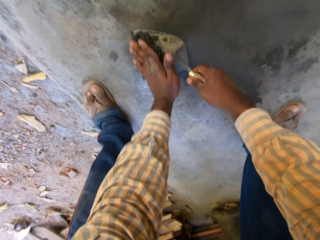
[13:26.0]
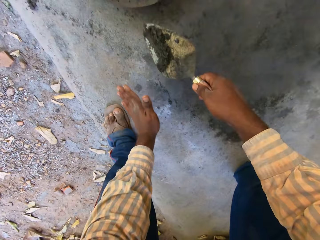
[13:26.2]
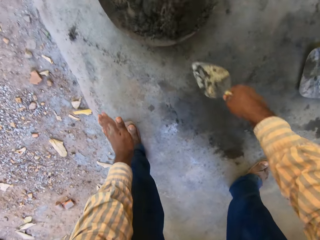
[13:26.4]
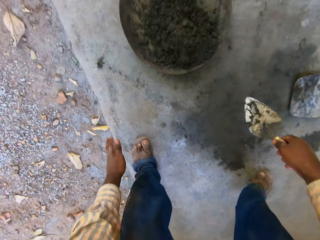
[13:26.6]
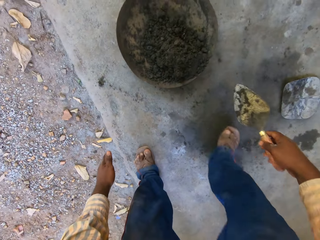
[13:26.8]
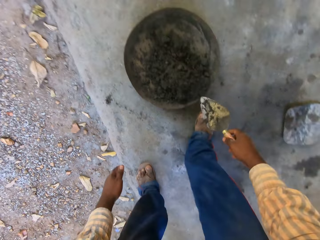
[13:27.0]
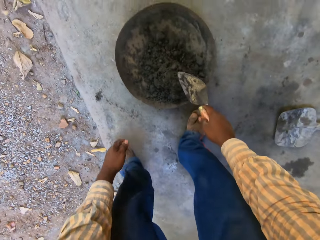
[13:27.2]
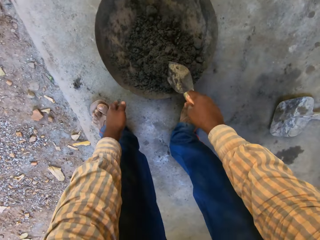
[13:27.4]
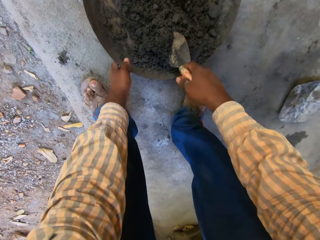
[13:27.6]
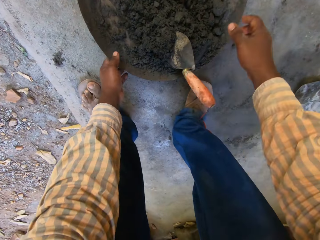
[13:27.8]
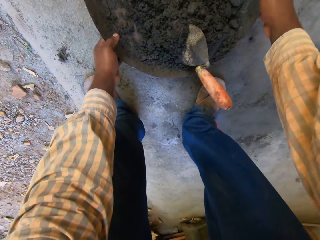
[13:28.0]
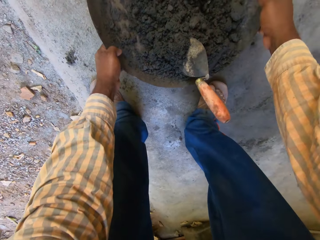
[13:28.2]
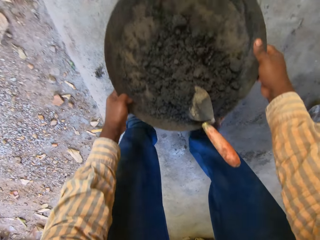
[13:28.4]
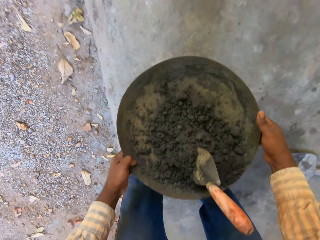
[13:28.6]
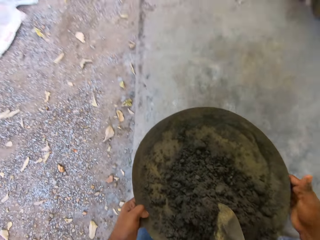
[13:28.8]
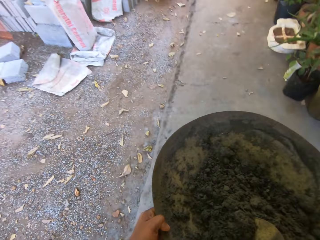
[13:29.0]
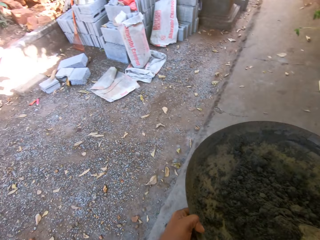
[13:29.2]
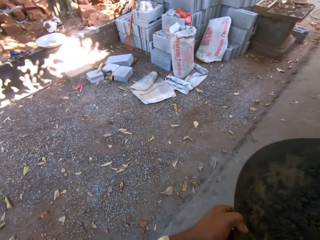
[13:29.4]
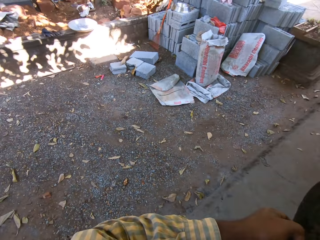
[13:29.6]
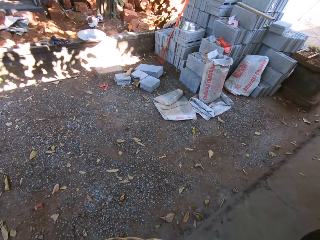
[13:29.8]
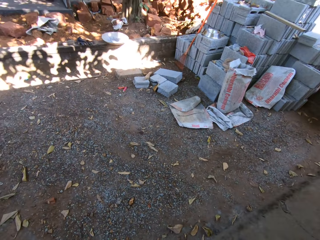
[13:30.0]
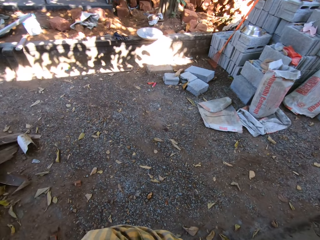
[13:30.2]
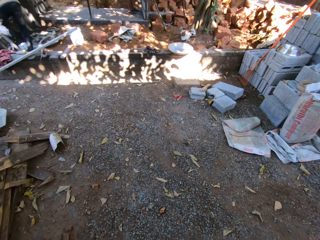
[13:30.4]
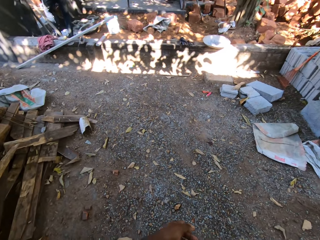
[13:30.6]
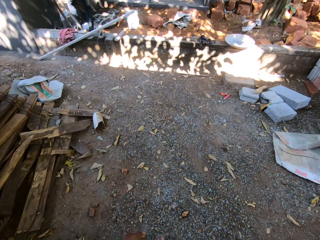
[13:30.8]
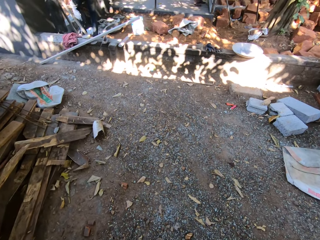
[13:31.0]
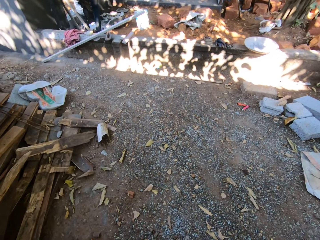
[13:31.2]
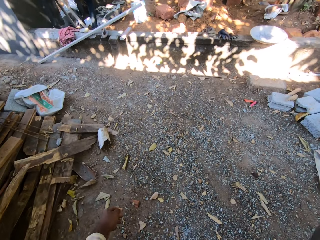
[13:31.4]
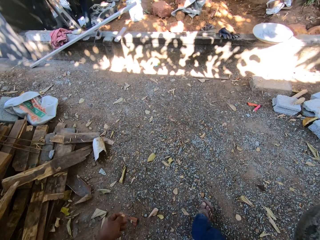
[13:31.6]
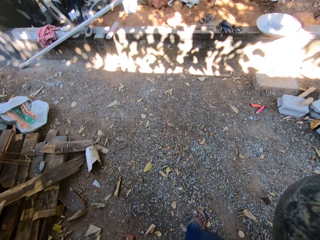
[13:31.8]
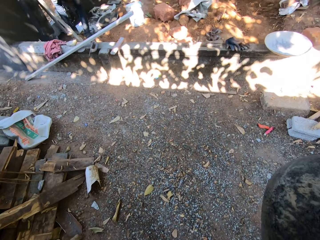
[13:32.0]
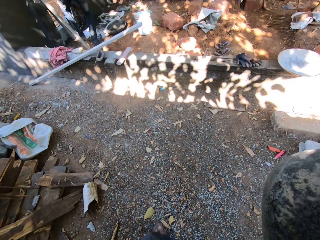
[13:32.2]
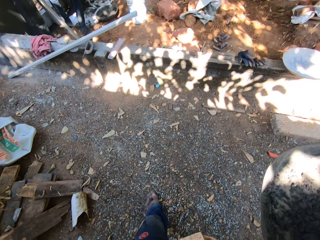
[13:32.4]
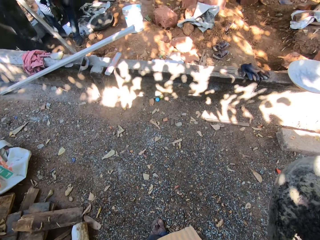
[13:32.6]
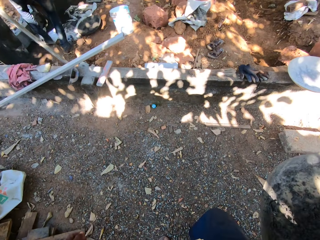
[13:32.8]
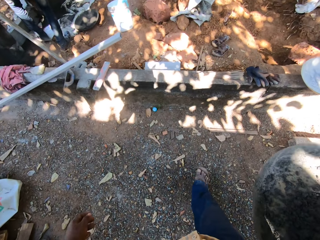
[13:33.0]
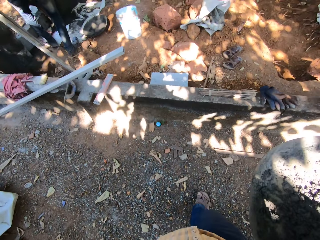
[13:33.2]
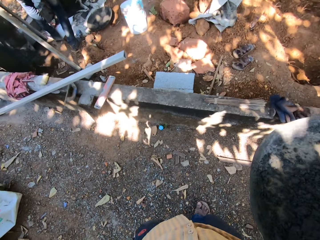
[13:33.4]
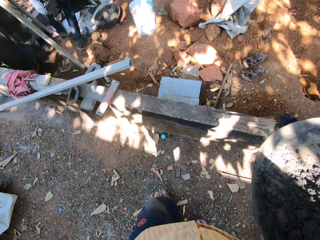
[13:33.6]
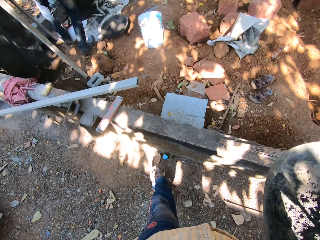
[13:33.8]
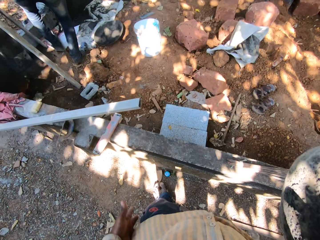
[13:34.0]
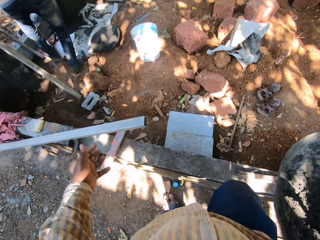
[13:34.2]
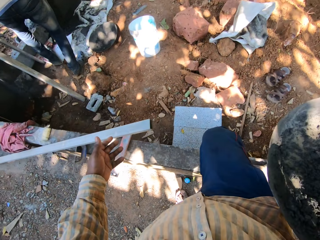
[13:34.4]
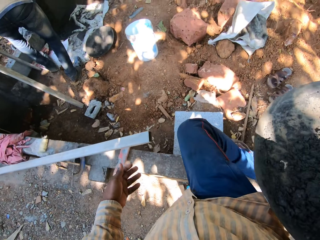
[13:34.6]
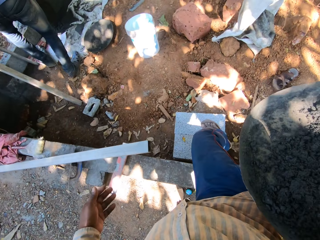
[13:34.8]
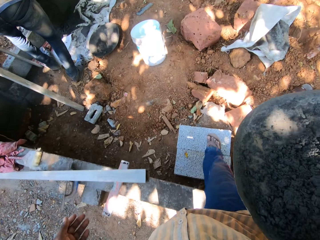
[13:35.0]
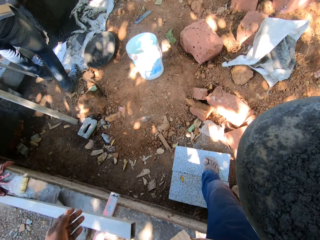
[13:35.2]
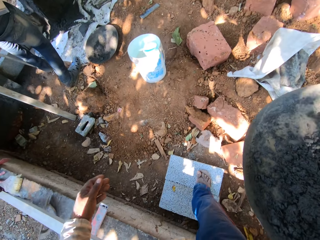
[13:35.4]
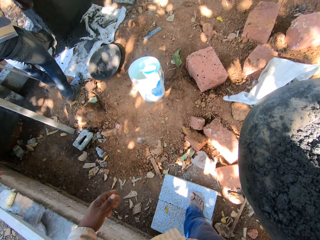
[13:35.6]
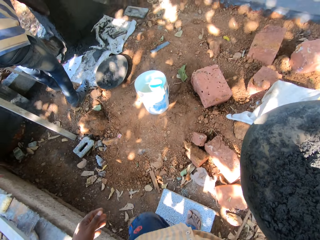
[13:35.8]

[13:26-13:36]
The camera wearer puts the trowel in the head pan with his right hand. He lifts the head pan from the floor with both hands. He walks. He carries the head pan with his right hand.

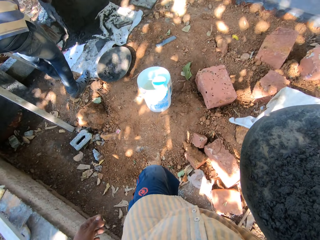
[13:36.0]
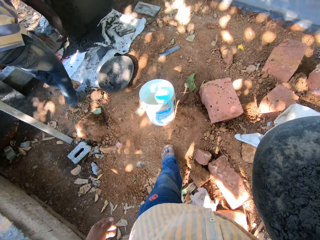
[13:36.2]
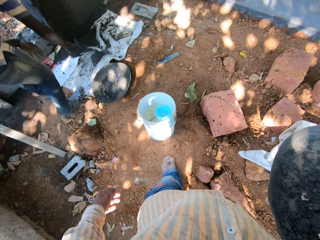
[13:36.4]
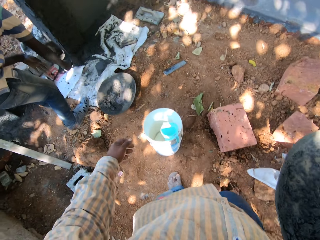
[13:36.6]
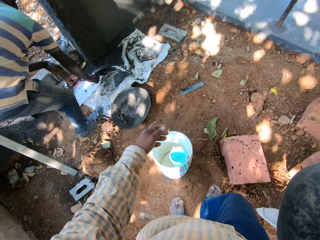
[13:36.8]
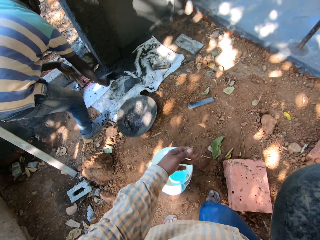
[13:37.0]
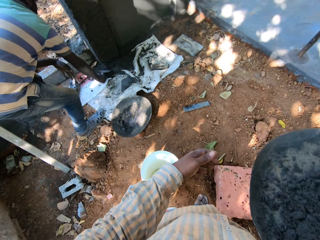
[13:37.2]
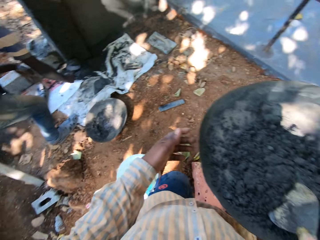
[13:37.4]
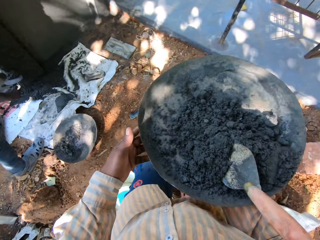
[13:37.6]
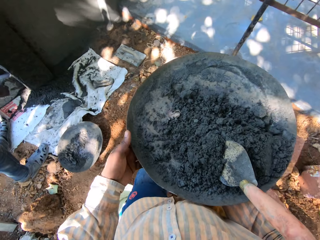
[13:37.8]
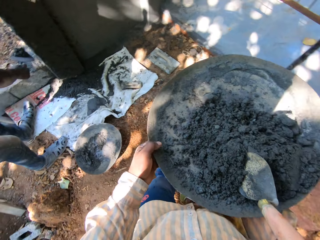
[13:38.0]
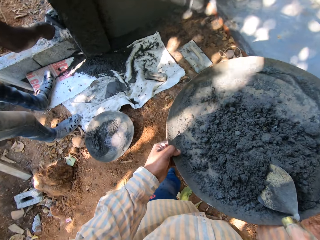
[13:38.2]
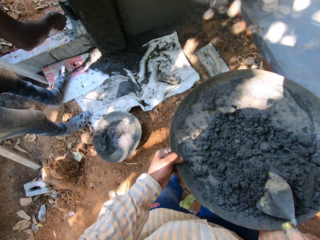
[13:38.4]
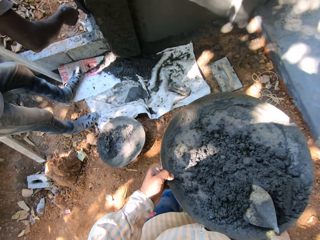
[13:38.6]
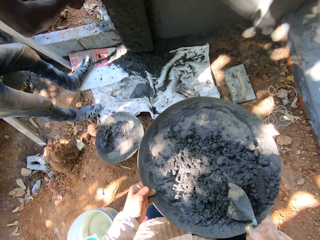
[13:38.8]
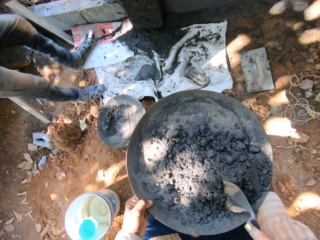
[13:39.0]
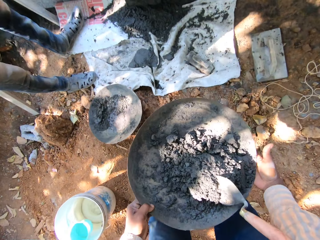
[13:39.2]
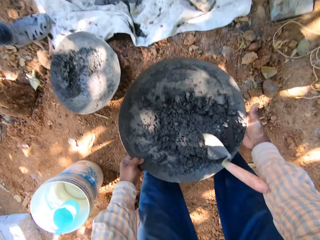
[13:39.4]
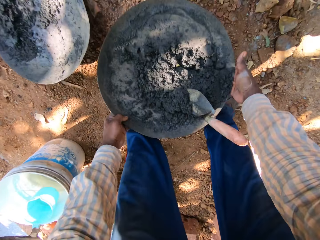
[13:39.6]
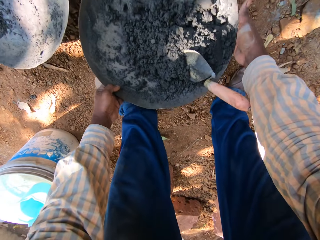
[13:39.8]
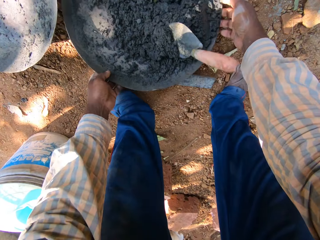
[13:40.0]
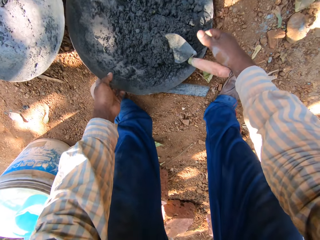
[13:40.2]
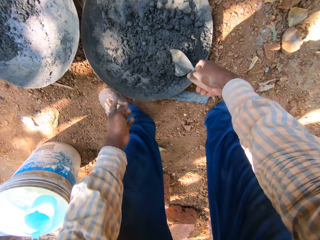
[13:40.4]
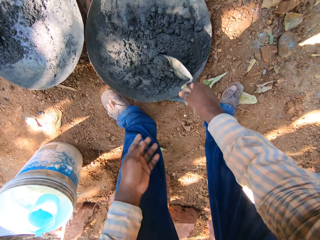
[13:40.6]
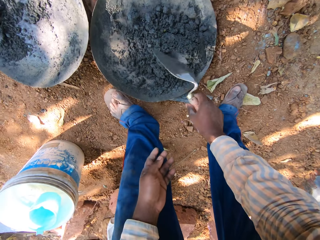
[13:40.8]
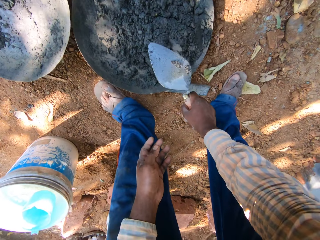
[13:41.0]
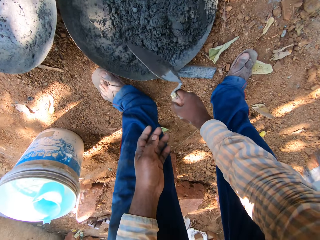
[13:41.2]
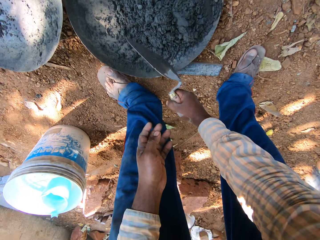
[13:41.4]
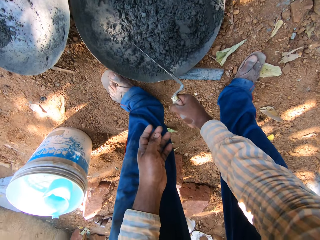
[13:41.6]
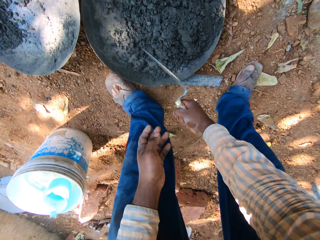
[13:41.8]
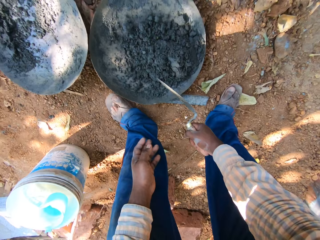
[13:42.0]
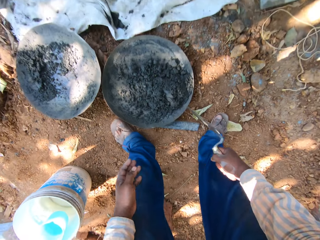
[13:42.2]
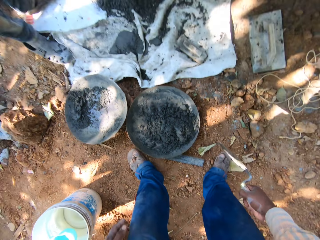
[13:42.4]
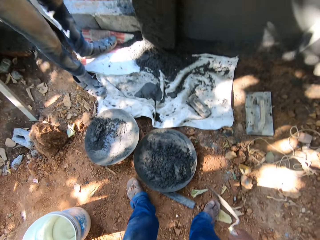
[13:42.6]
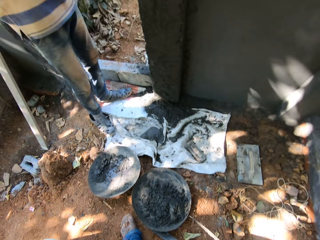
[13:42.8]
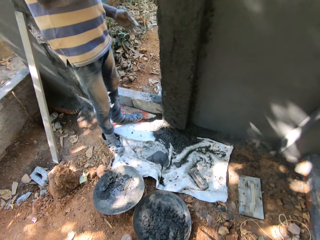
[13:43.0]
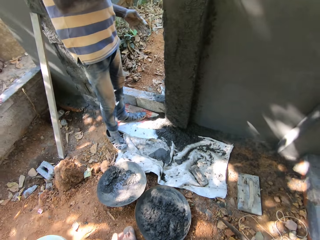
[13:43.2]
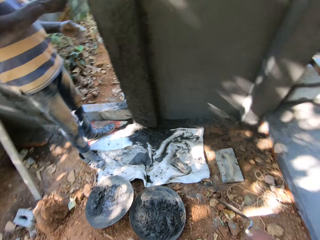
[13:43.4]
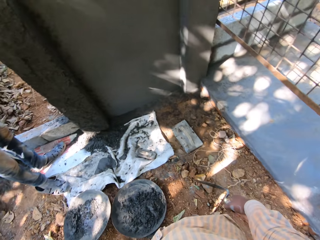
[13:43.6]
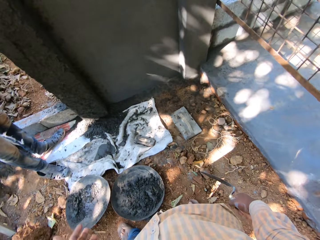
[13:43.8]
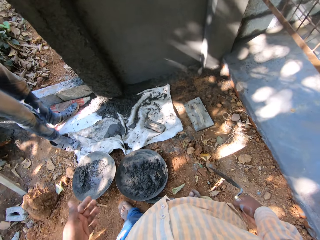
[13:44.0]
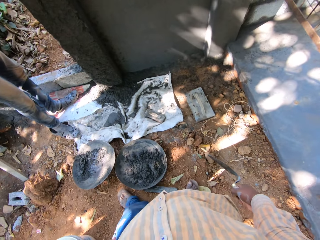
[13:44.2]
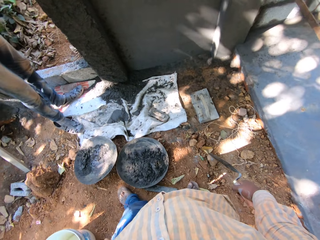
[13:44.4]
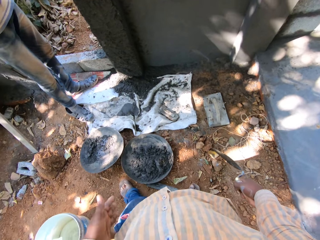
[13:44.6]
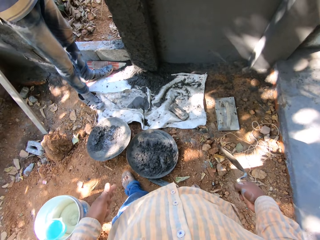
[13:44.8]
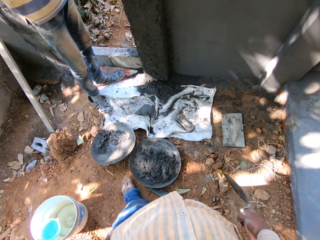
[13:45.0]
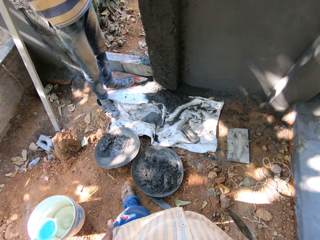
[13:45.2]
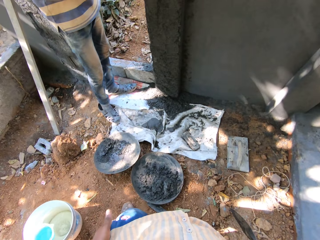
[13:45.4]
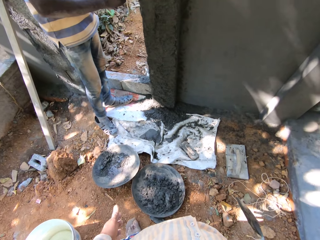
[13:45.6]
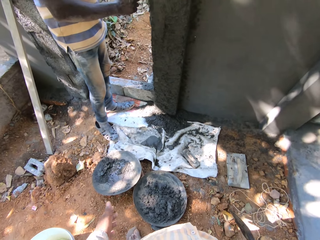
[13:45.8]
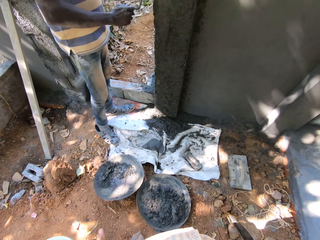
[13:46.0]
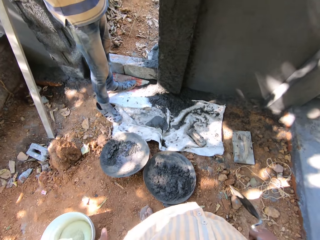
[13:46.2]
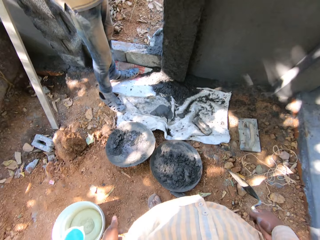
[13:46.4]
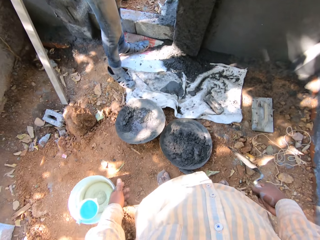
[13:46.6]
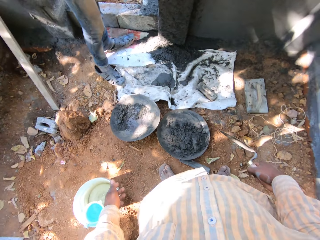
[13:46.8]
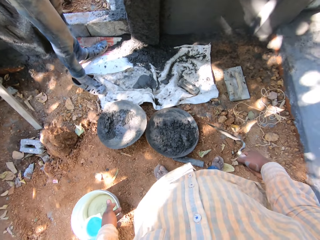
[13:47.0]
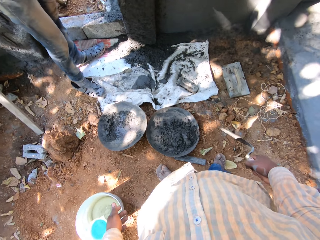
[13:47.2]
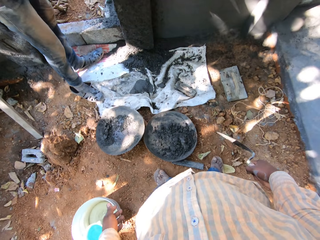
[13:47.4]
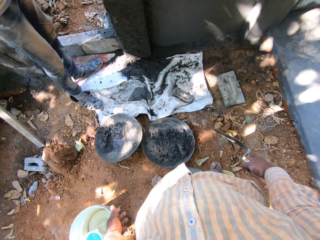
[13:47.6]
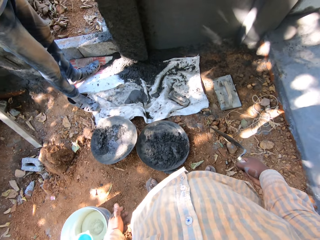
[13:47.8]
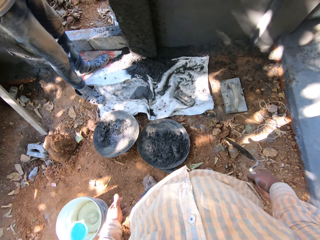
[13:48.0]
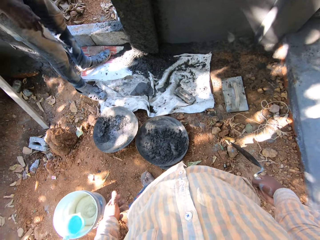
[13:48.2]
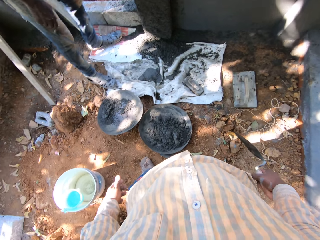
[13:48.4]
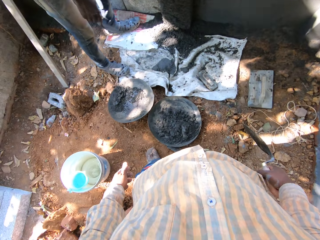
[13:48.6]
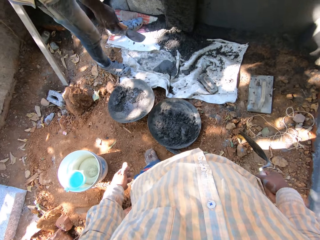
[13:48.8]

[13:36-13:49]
The camera wearer drops the head pan with both hands. He removes the trowel from the head pan with his right hand. He looks around.
